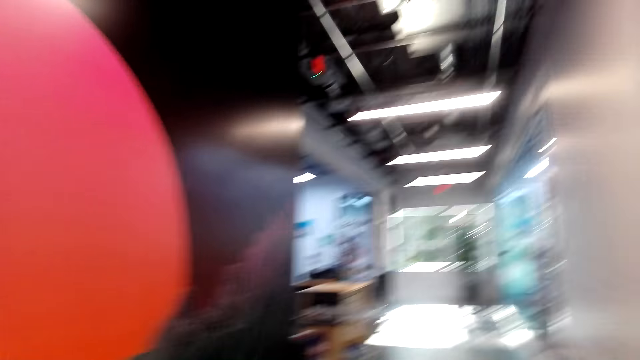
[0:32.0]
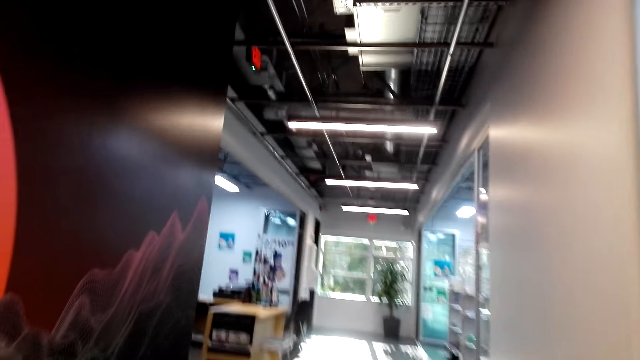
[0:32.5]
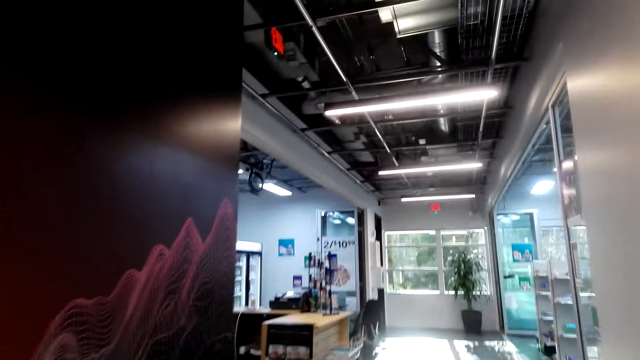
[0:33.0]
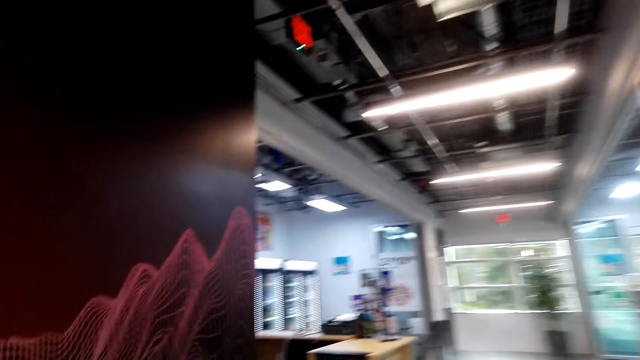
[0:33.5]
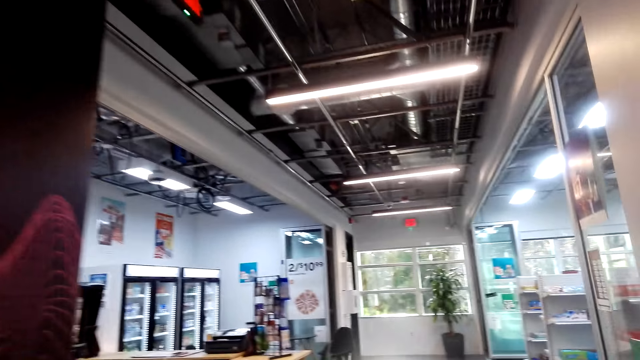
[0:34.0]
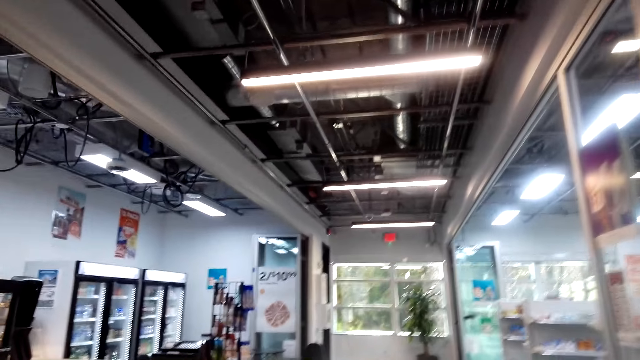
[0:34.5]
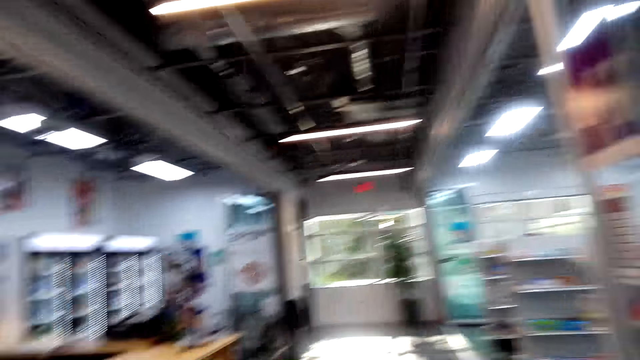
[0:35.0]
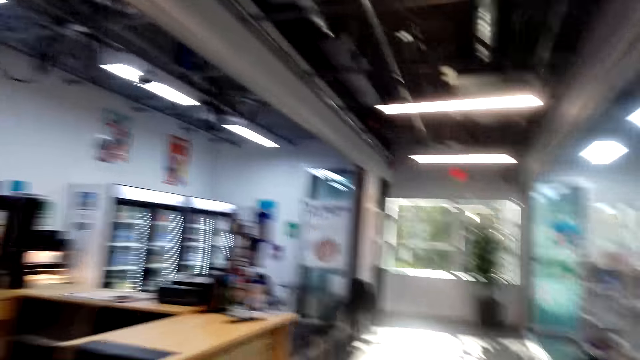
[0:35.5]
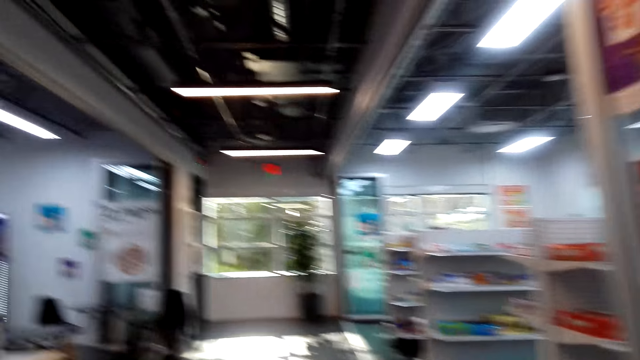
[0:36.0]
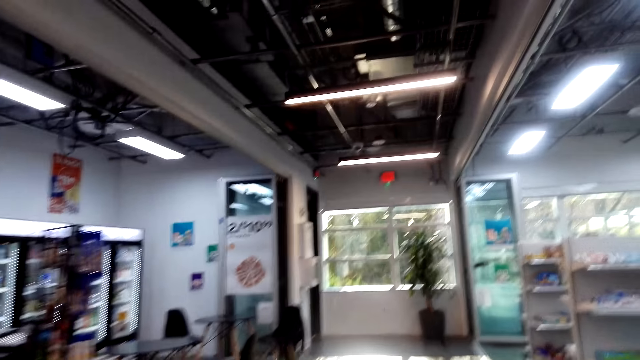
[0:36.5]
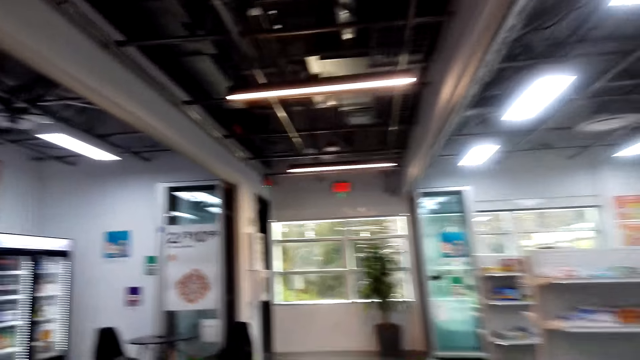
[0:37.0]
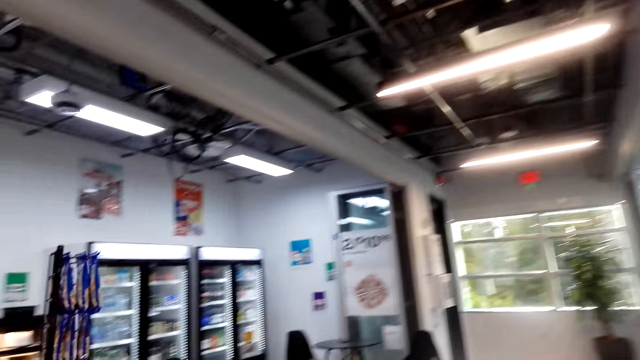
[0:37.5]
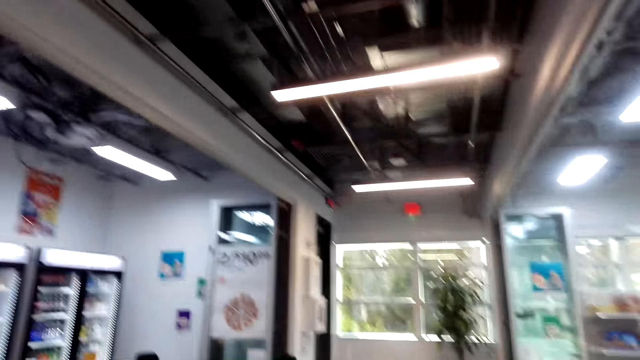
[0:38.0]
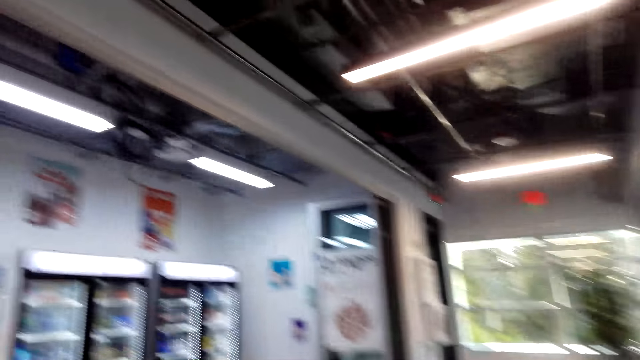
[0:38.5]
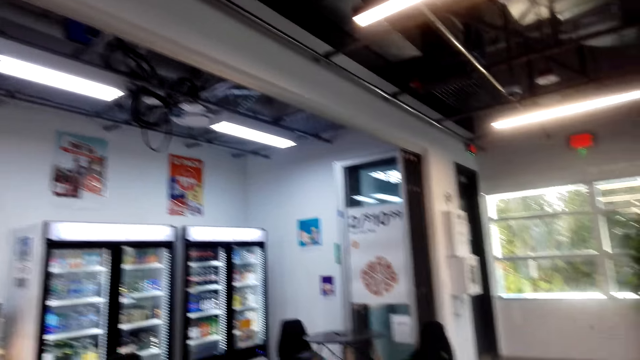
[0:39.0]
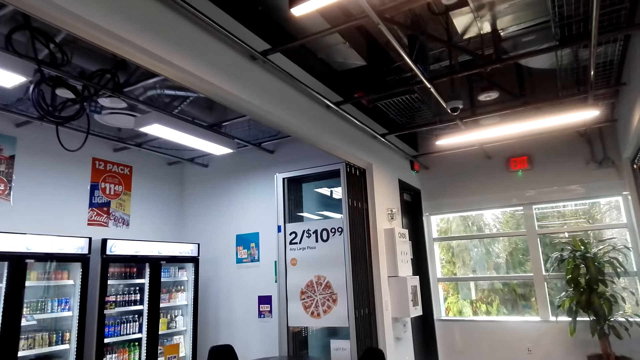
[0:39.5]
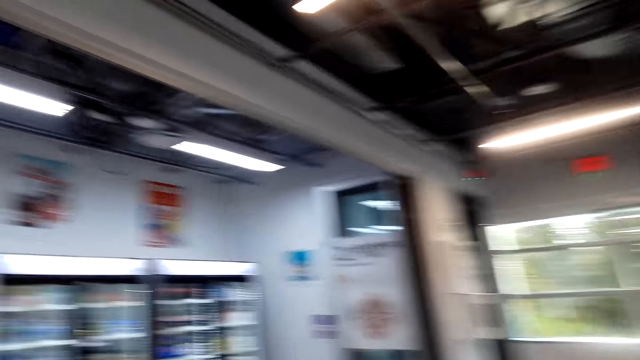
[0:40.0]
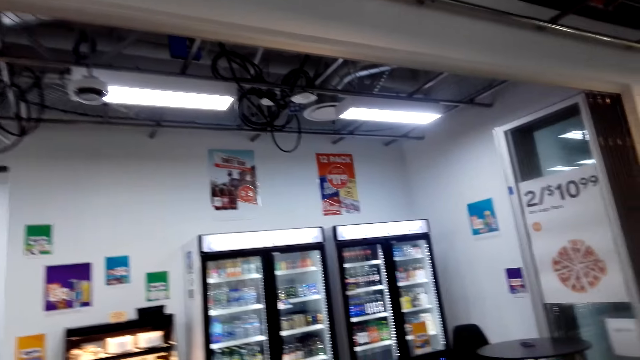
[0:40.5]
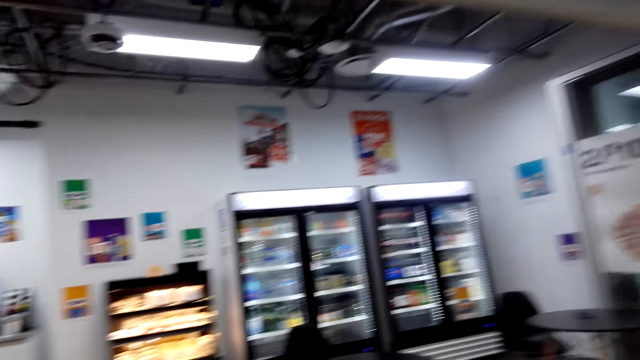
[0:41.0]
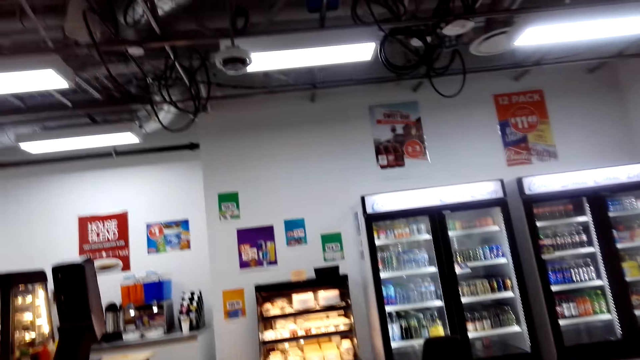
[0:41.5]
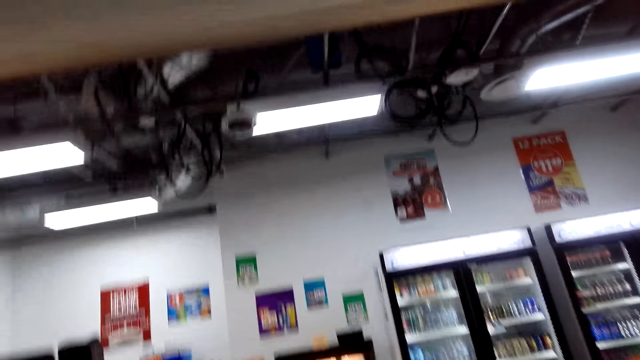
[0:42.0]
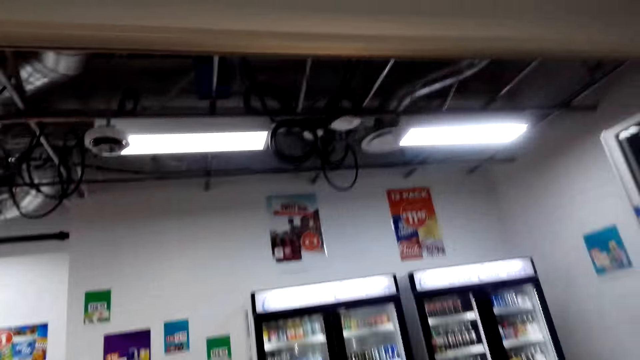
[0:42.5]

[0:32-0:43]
The camera wearer is talking to a person. They are walking around.

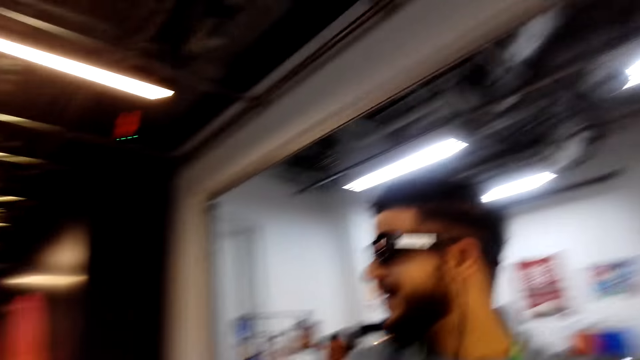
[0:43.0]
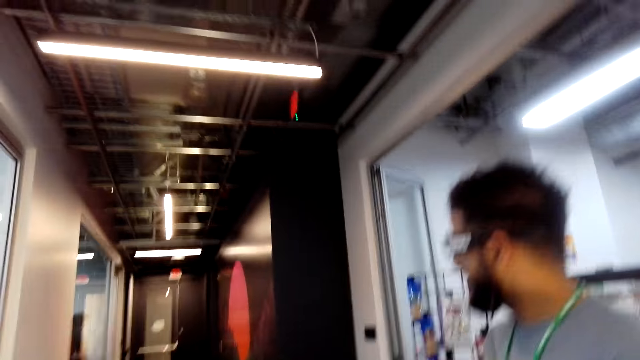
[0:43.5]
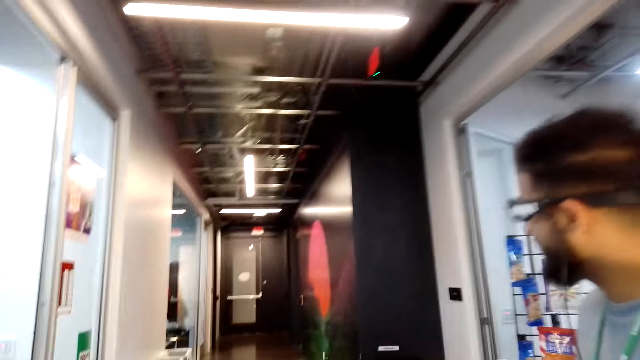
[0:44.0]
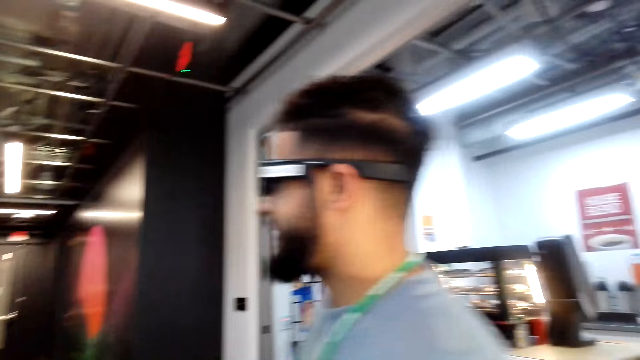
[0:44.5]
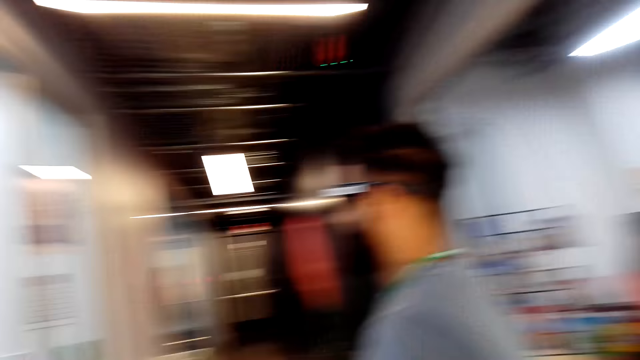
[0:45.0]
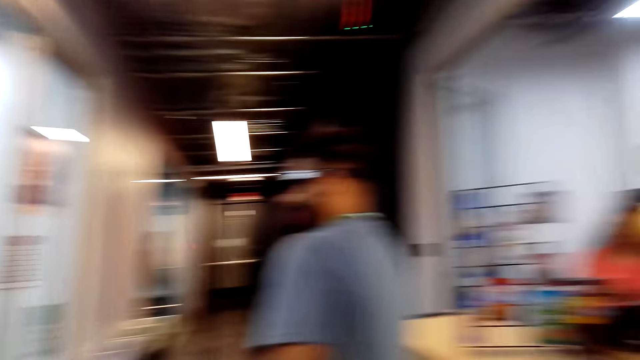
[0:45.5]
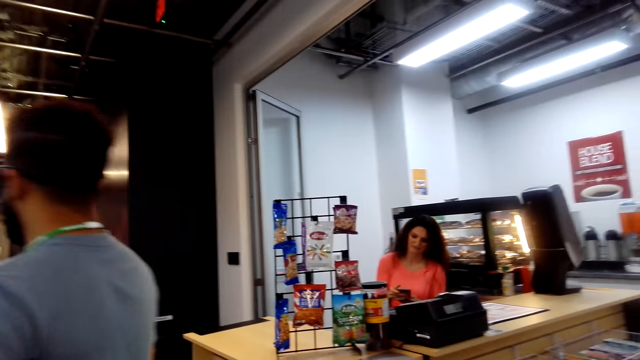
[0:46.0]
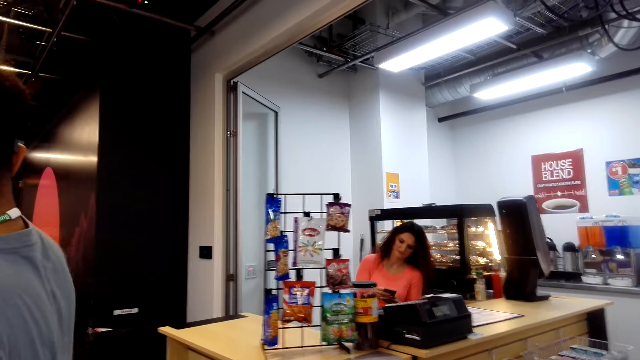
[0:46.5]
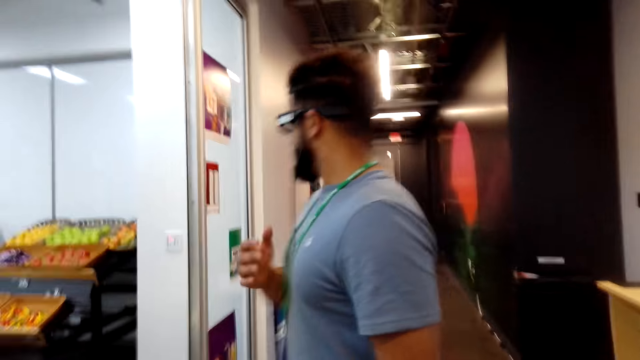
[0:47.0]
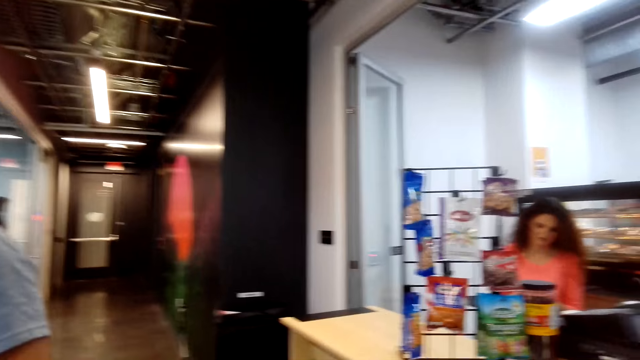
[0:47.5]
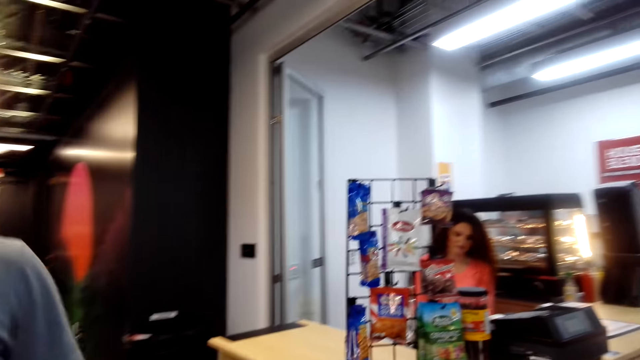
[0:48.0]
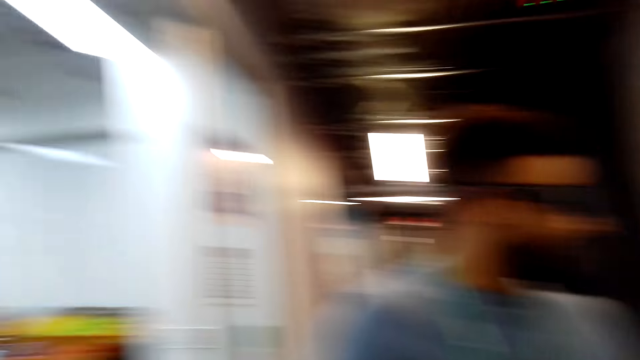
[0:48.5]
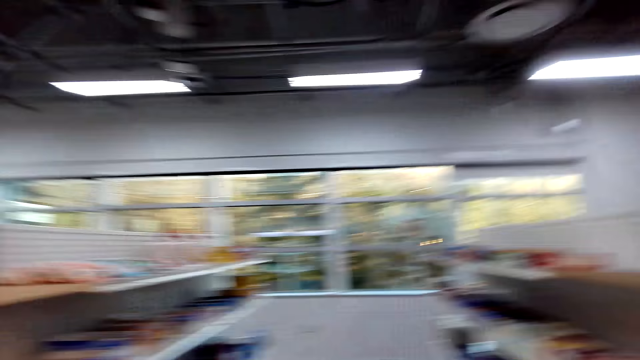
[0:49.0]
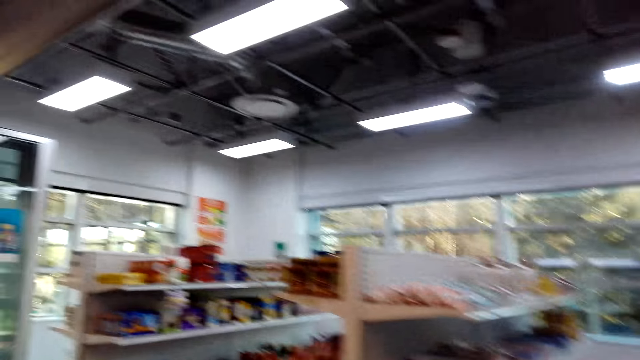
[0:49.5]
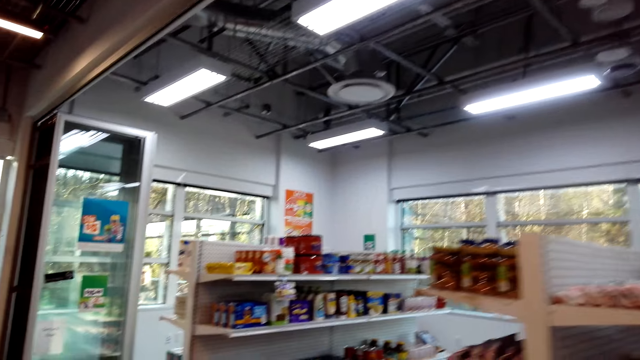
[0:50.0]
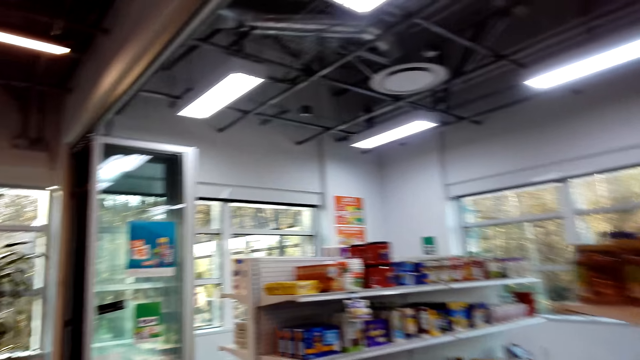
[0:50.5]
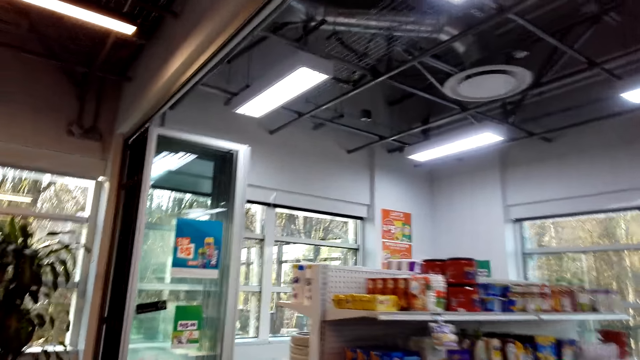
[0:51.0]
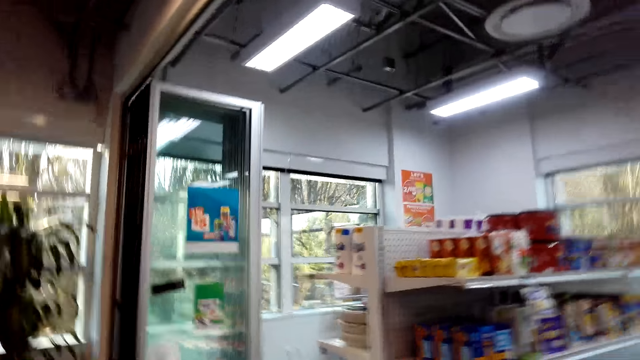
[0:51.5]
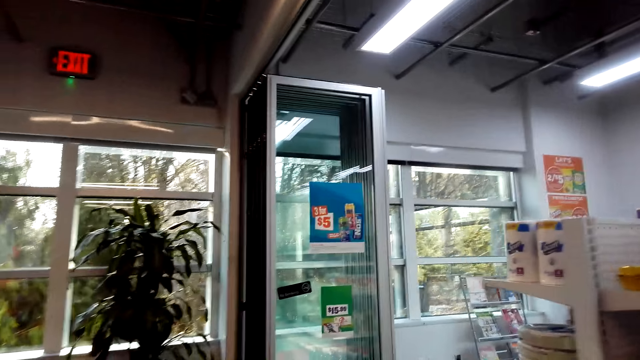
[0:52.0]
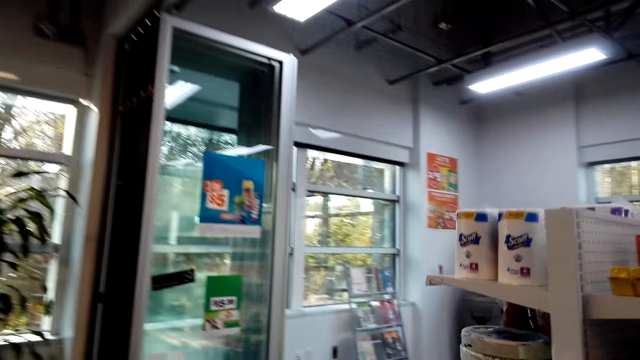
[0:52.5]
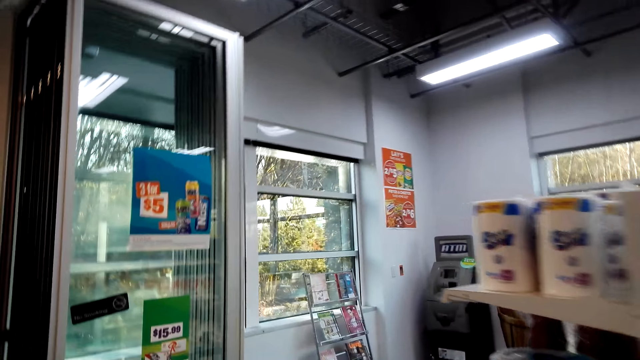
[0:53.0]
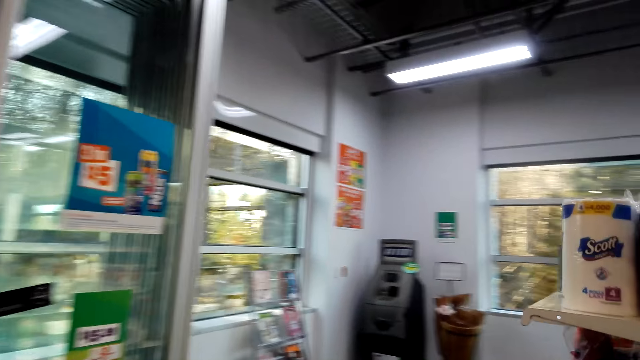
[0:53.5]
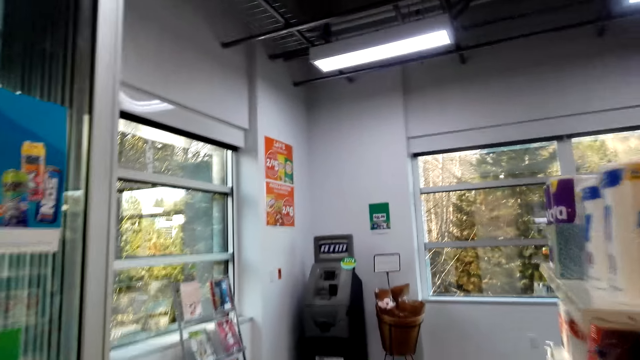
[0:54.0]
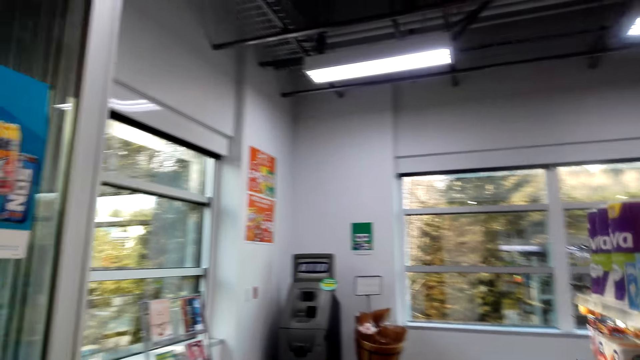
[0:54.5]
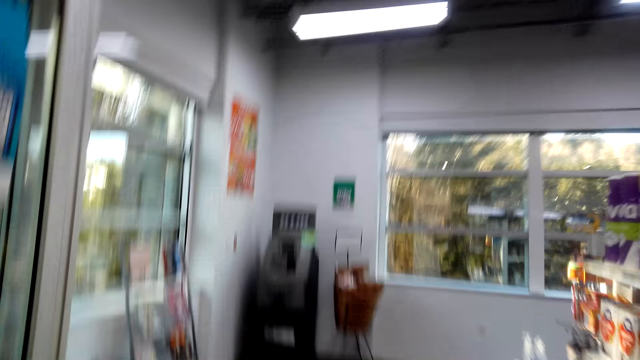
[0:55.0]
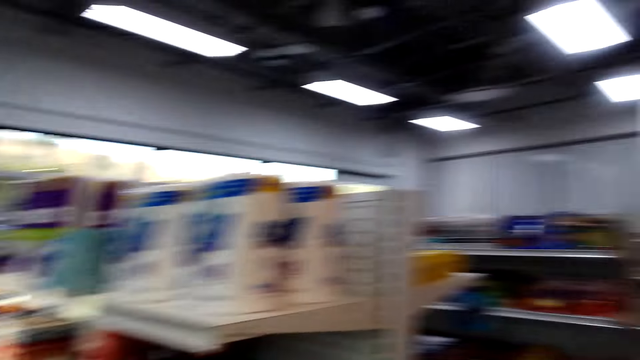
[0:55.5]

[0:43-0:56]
The camera wearer turns around the shop with the man. They are talking to the man. They look around the shop. They walk around the shop. They converse with the man. They walk around the shop.
